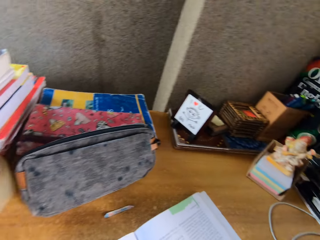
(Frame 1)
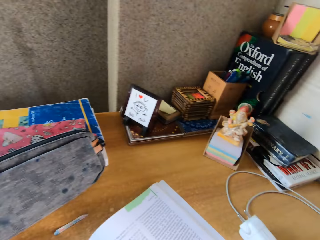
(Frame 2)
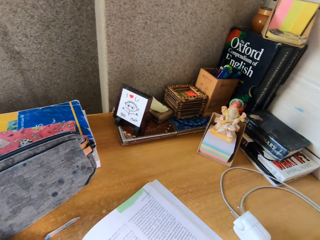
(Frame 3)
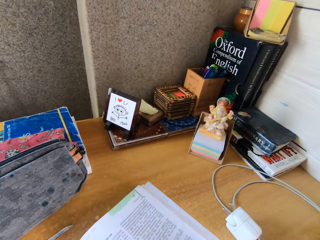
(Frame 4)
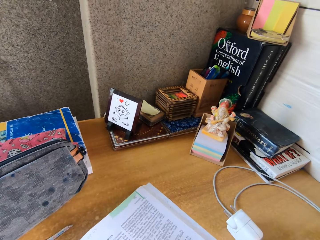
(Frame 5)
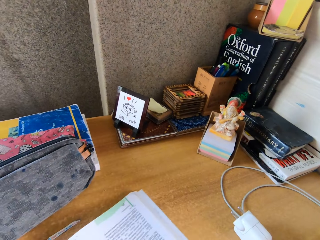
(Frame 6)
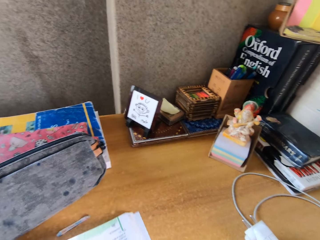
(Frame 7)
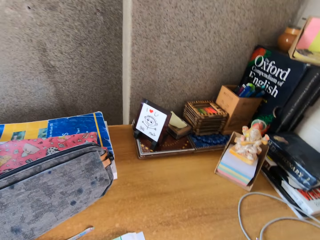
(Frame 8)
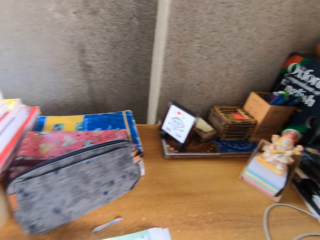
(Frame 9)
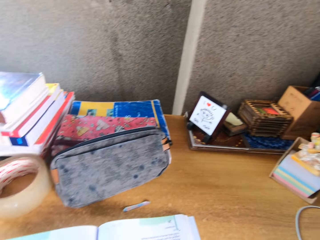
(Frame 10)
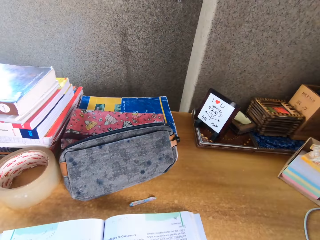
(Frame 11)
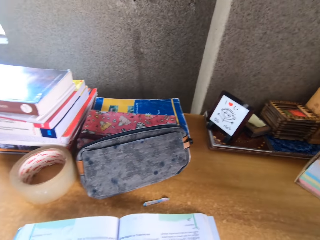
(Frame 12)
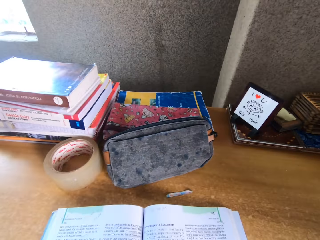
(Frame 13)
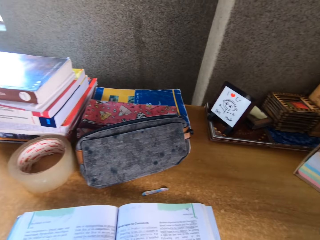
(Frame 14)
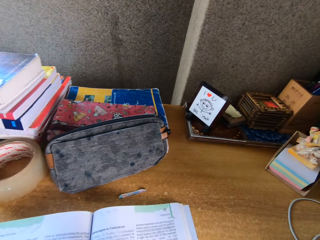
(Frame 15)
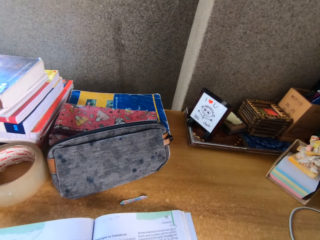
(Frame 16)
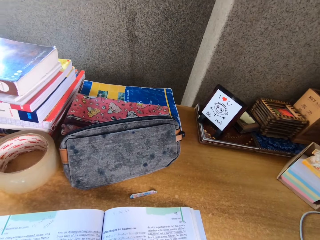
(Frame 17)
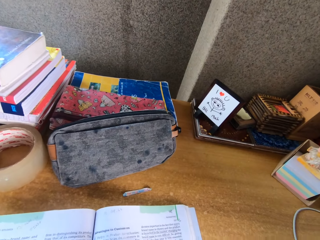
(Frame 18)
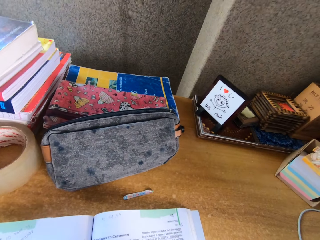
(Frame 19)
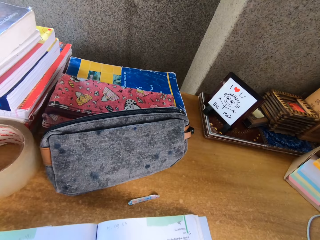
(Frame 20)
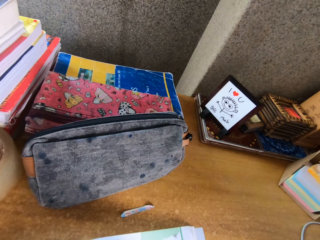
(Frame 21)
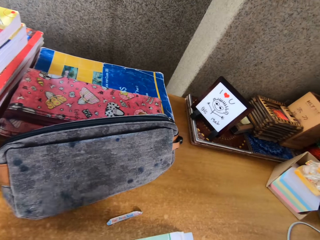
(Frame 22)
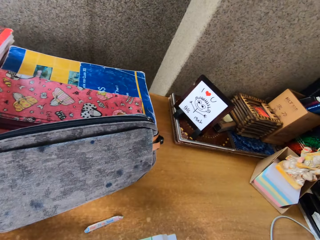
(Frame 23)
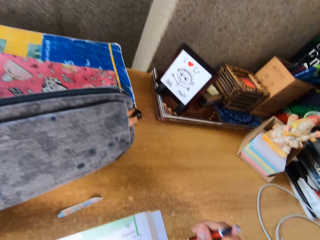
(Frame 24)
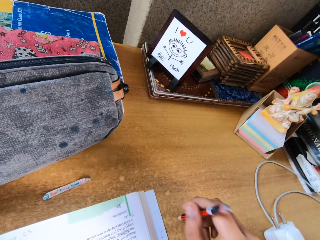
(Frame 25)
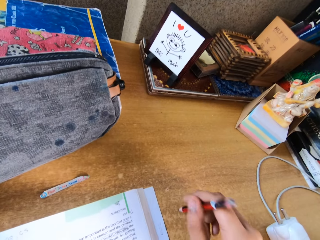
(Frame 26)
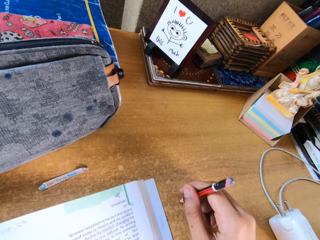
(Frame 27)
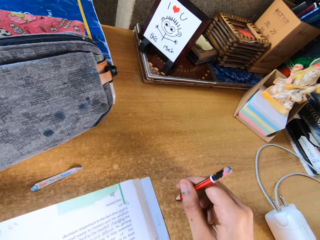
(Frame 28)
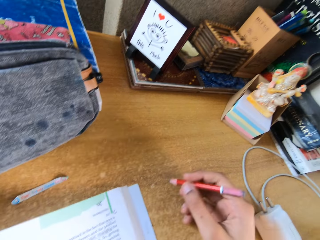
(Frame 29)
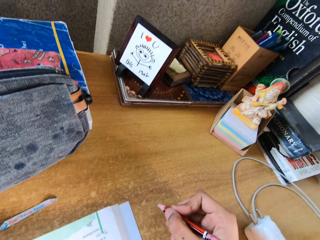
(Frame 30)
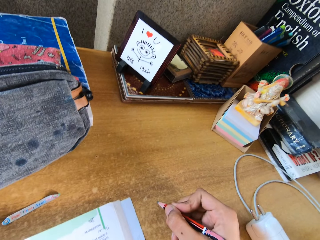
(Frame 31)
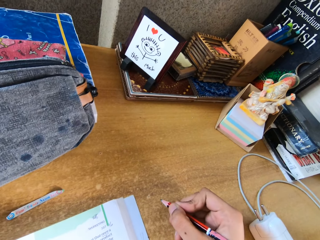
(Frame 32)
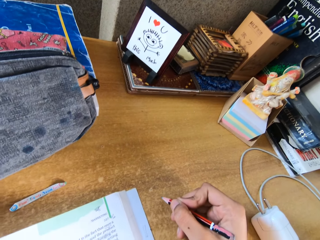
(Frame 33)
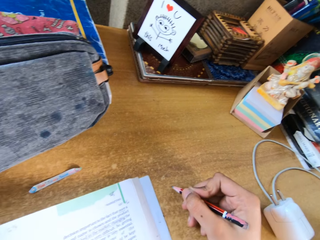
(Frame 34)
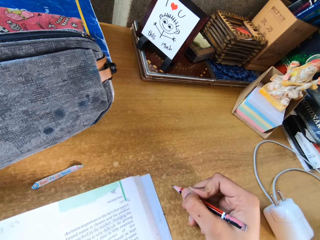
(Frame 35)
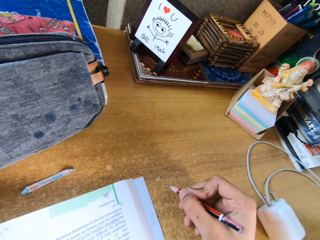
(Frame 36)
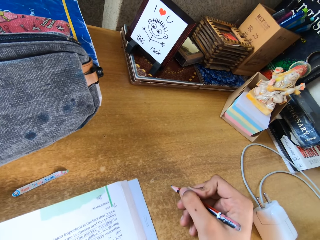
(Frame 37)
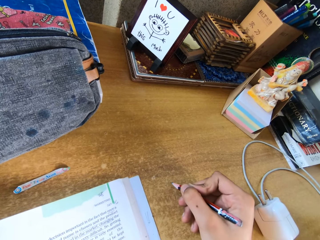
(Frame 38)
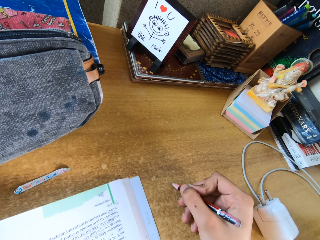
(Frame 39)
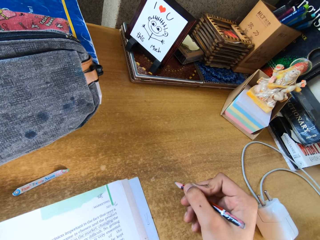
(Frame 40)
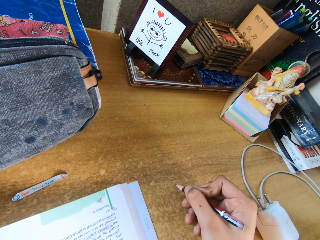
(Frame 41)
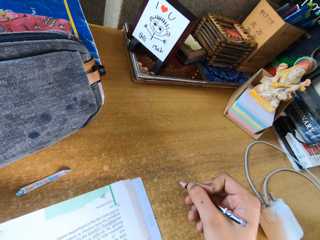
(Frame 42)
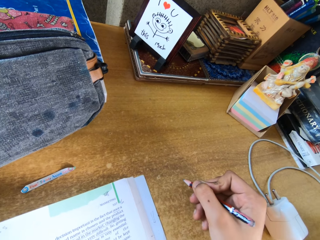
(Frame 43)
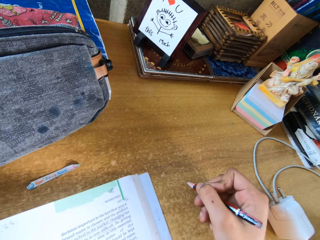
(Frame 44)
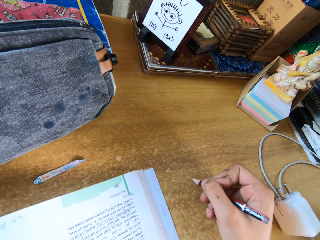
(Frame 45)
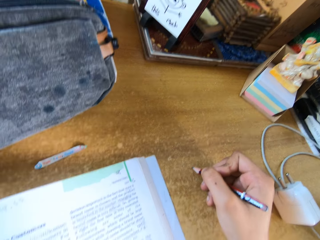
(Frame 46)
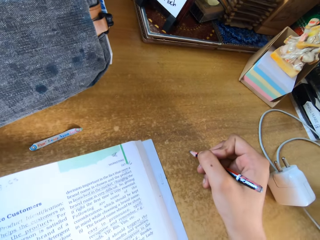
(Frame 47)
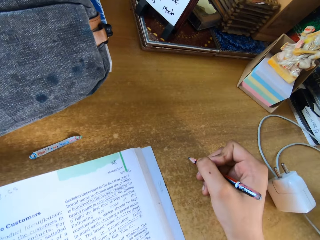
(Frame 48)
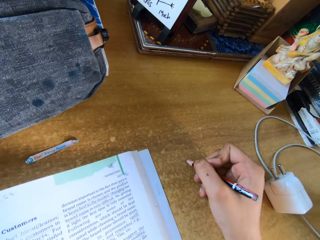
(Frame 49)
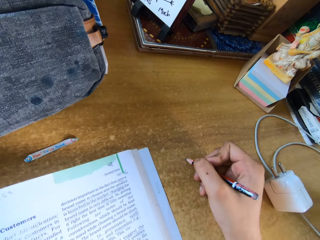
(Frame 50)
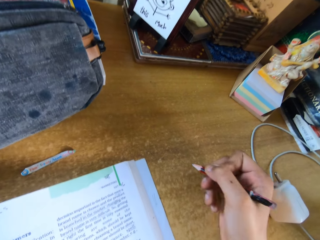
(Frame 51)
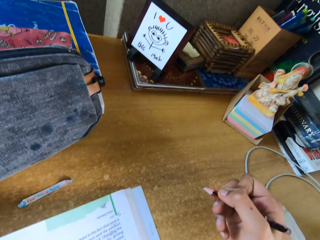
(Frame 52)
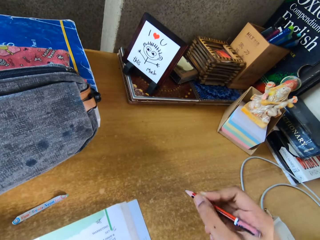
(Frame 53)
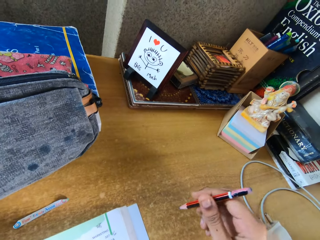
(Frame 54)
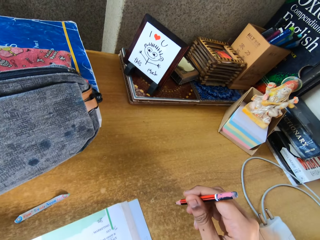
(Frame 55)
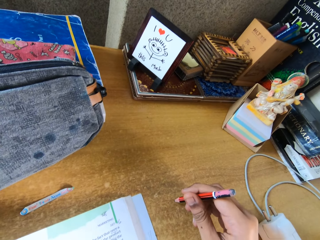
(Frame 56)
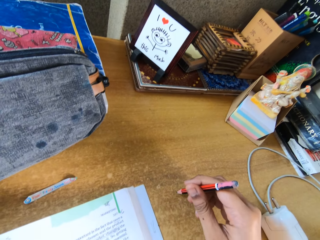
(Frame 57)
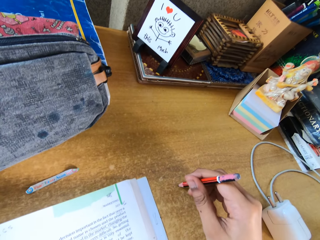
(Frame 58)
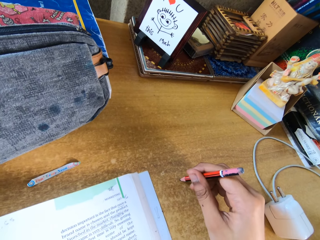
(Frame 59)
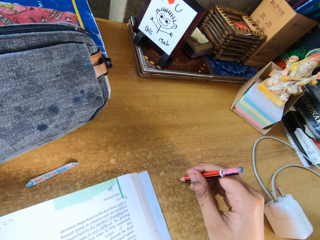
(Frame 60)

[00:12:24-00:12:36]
The camera wearer flips a page of the book. They open the book. They converse with a woman. They tap the tip of the pencil on the table. They point at the table with the pencil. They converse with the woman.

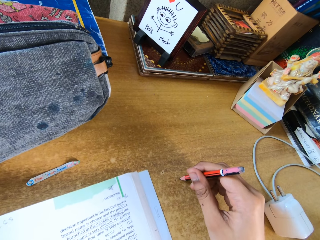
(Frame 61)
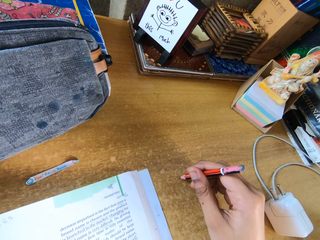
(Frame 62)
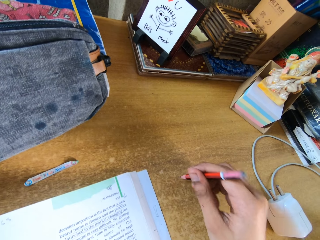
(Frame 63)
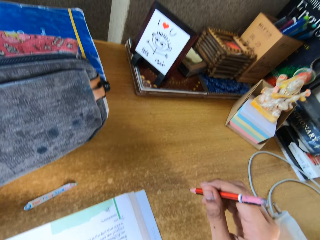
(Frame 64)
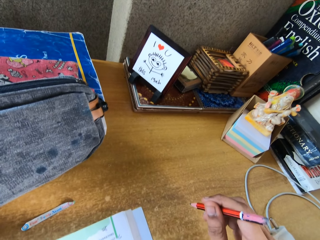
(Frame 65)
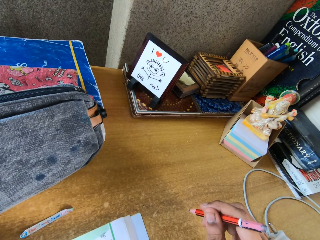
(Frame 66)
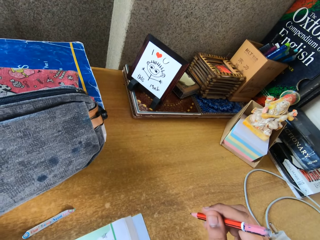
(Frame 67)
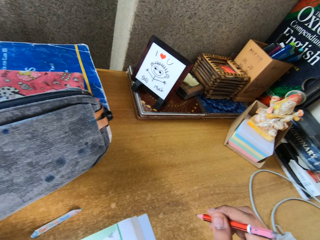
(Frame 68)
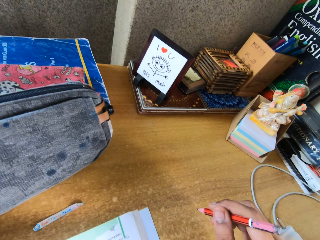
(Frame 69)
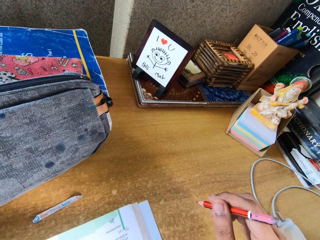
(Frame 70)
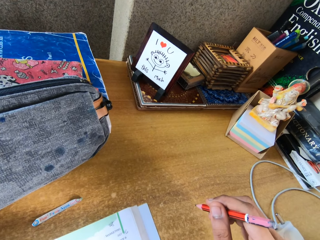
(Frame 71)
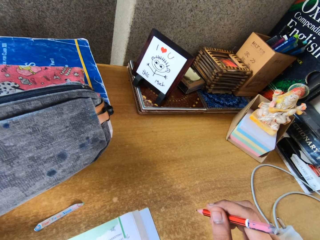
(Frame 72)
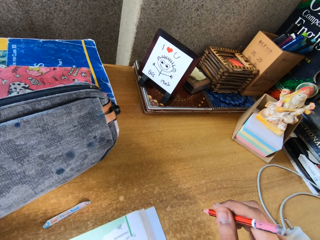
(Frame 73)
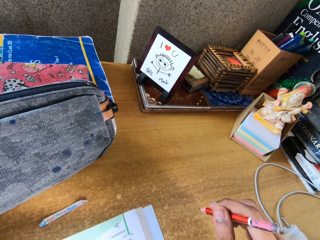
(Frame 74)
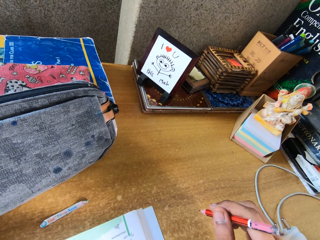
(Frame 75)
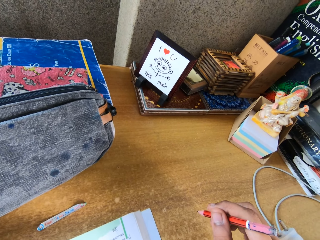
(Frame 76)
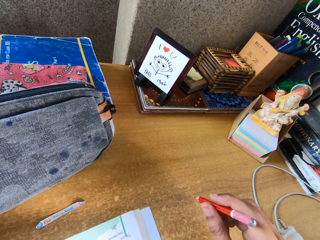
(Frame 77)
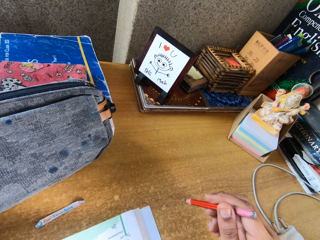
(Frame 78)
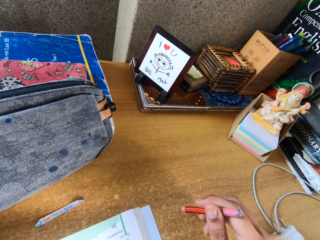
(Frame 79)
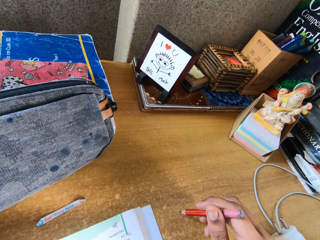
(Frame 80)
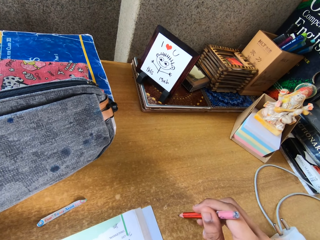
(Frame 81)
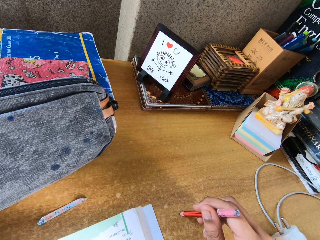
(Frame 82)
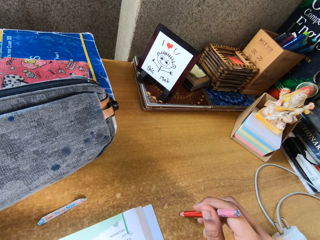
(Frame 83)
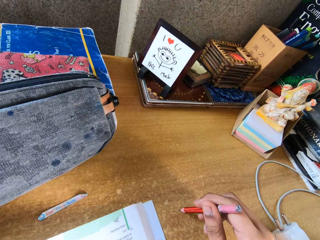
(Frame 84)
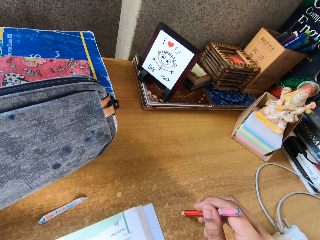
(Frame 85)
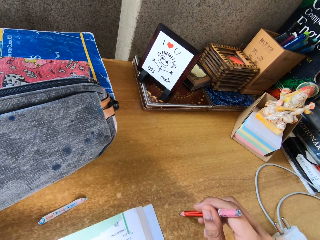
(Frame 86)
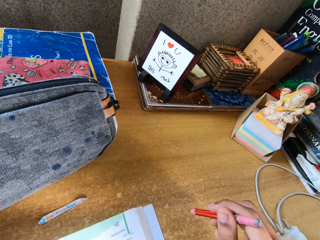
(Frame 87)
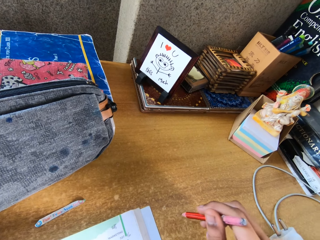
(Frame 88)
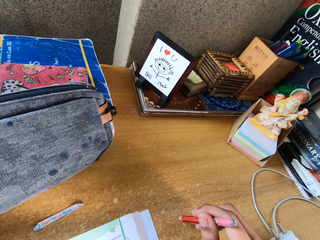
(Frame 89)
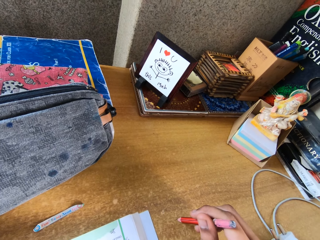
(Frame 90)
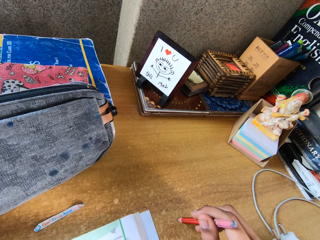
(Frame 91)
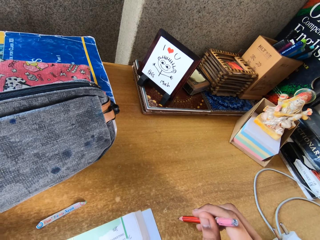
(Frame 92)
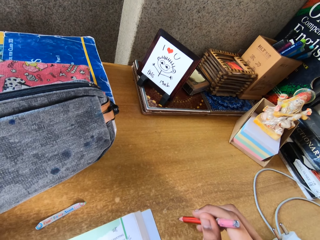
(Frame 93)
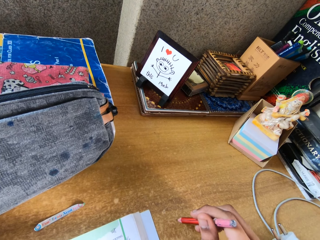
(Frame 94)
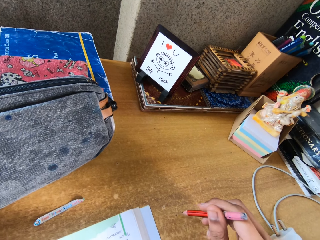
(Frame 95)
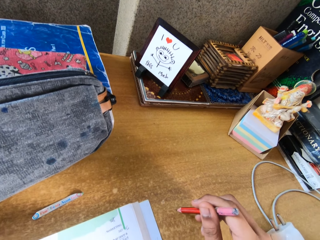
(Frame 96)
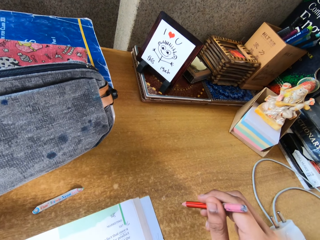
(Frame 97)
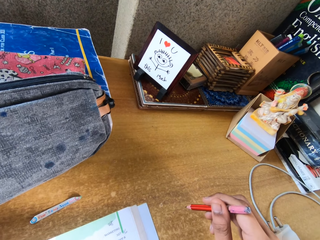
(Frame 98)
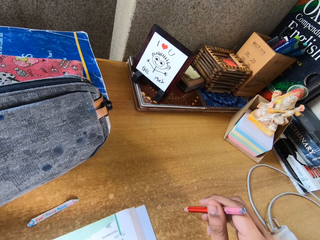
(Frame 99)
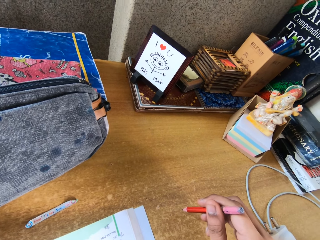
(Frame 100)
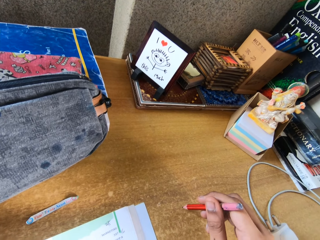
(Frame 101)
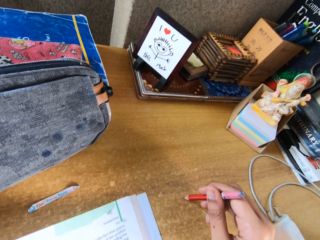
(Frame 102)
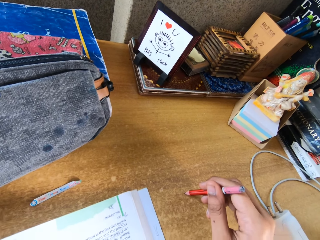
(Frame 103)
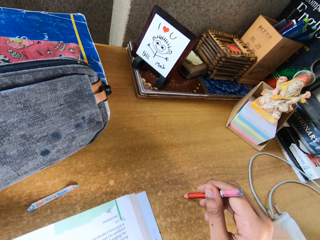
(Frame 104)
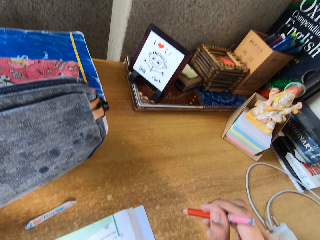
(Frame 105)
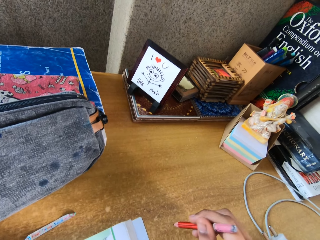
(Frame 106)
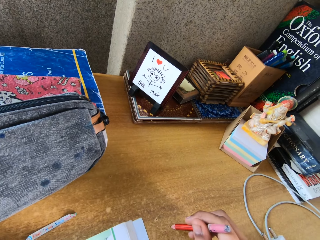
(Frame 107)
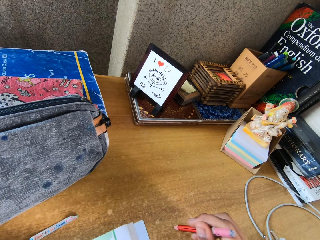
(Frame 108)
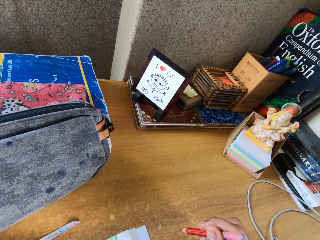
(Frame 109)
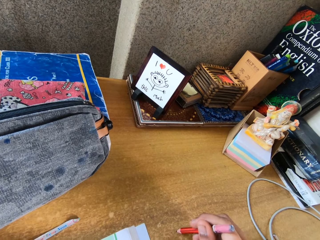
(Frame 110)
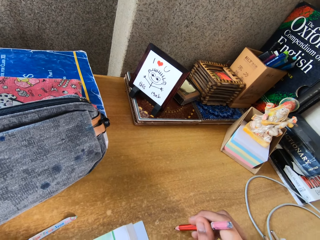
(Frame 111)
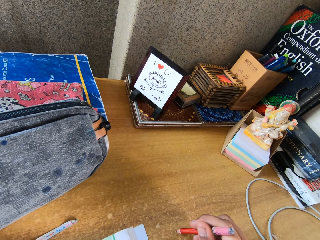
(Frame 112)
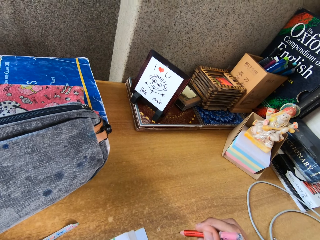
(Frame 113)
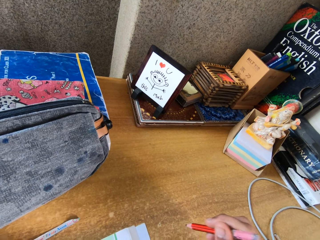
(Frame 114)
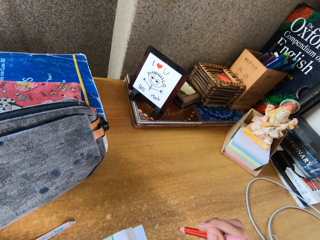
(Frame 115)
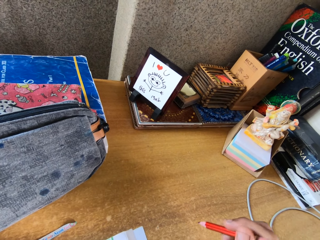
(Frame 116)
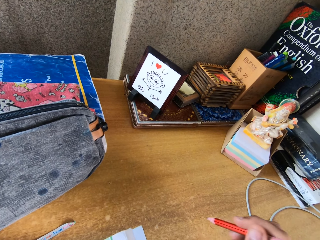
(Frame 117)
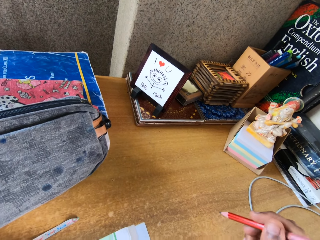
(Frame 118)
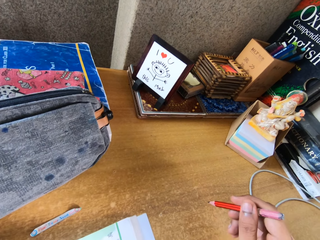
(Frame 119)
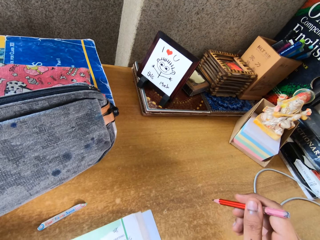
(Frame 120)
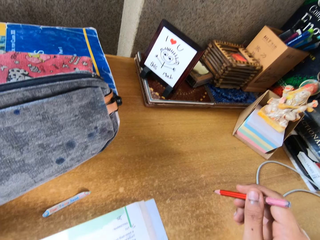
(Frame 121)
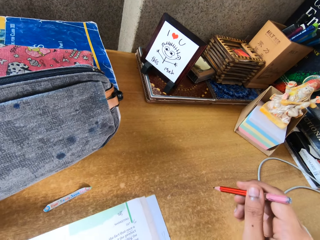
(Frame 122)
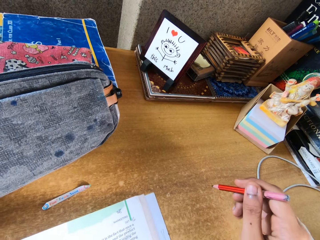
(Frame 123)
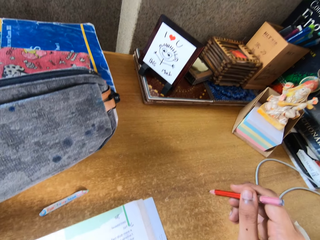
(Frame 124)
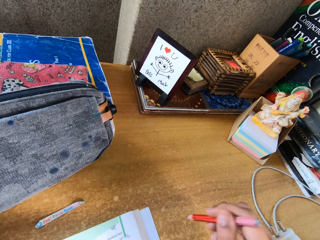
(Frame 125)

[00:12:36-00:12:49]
The camera wearer points at the table with a pencil.
